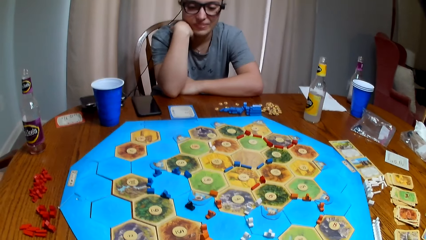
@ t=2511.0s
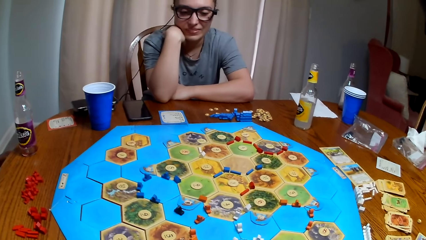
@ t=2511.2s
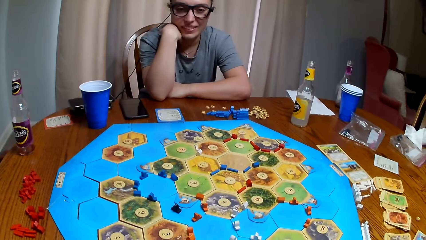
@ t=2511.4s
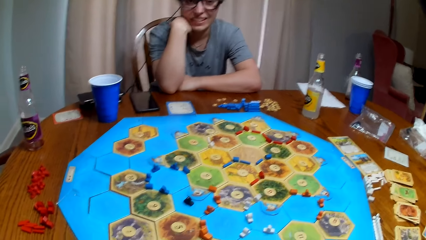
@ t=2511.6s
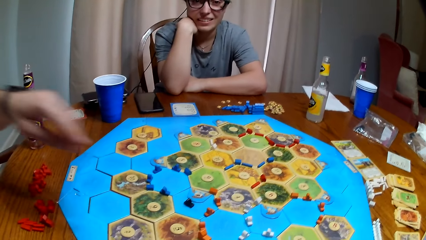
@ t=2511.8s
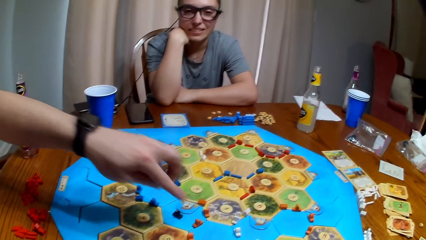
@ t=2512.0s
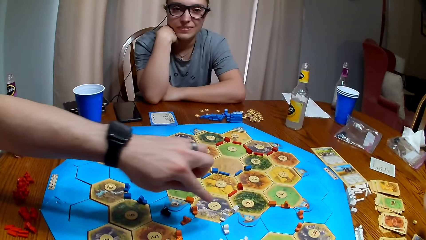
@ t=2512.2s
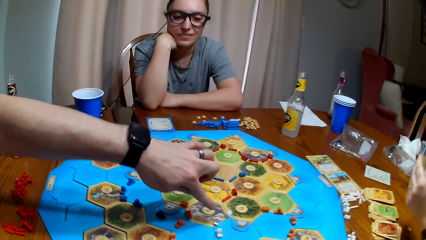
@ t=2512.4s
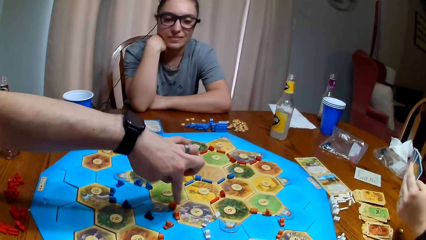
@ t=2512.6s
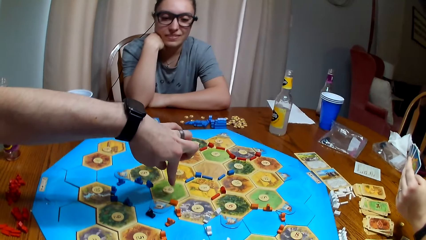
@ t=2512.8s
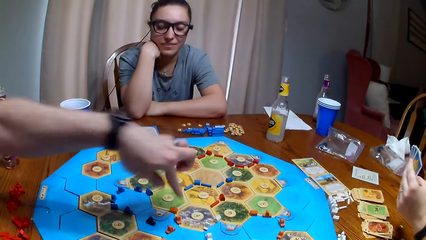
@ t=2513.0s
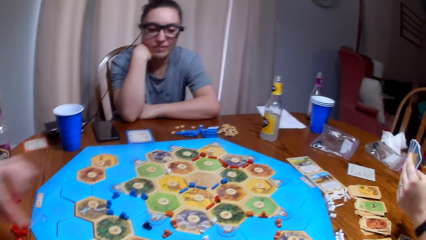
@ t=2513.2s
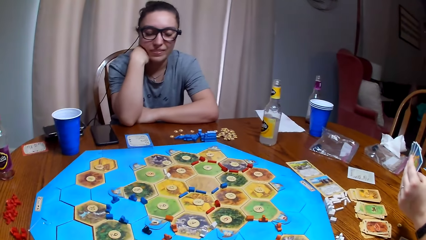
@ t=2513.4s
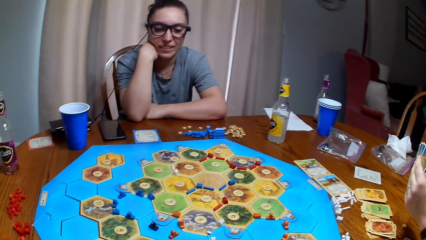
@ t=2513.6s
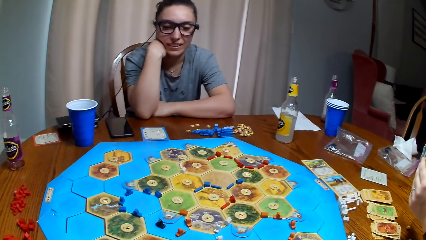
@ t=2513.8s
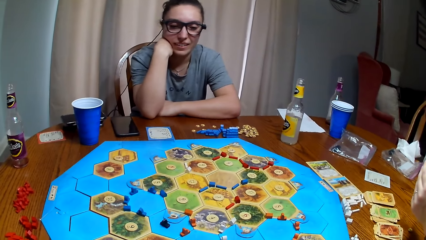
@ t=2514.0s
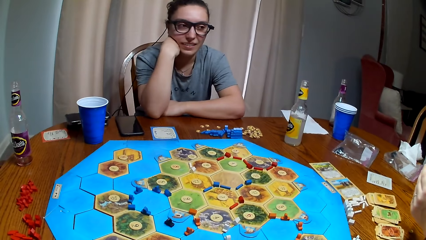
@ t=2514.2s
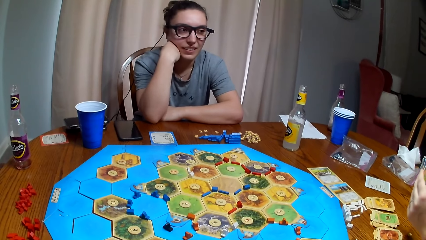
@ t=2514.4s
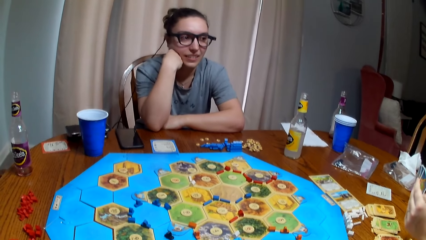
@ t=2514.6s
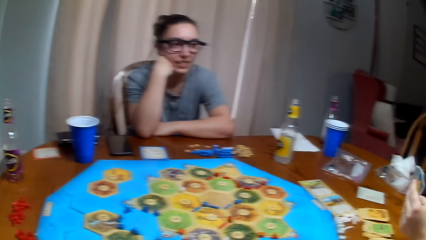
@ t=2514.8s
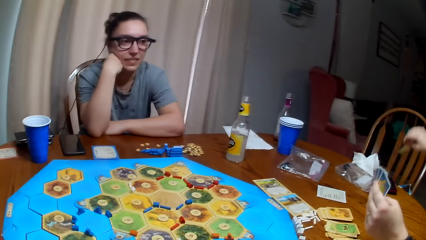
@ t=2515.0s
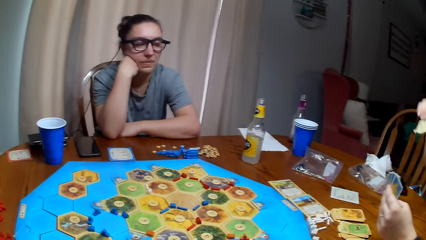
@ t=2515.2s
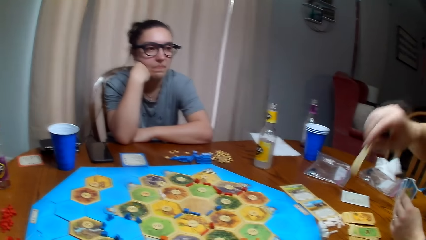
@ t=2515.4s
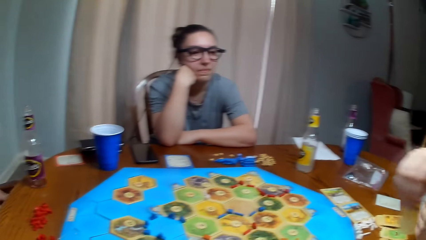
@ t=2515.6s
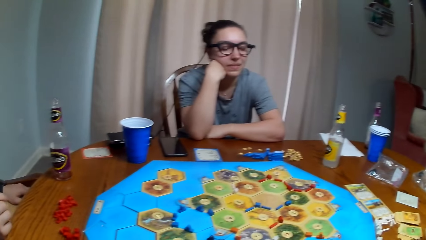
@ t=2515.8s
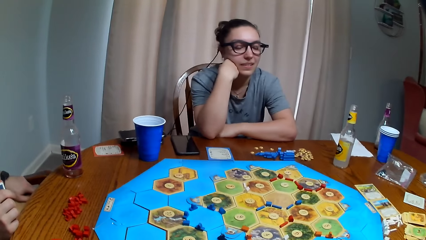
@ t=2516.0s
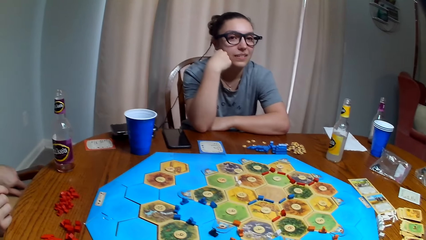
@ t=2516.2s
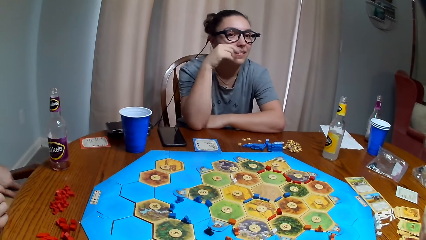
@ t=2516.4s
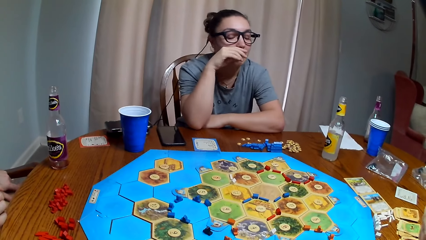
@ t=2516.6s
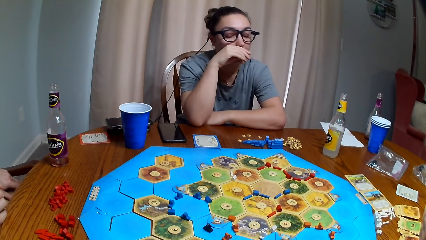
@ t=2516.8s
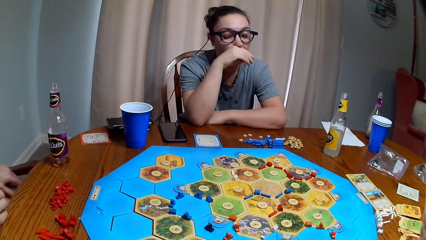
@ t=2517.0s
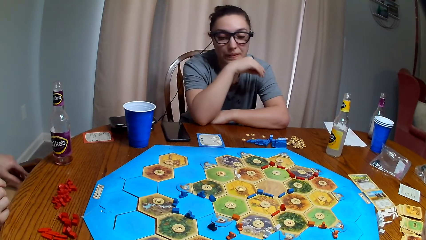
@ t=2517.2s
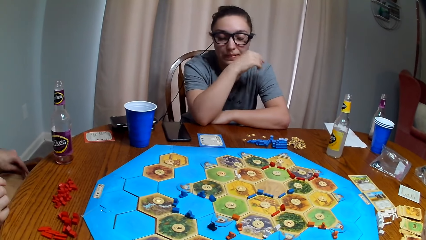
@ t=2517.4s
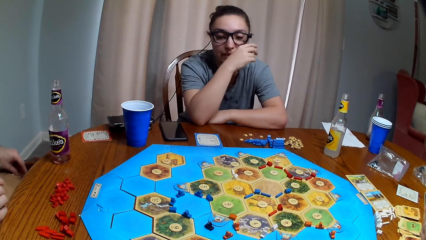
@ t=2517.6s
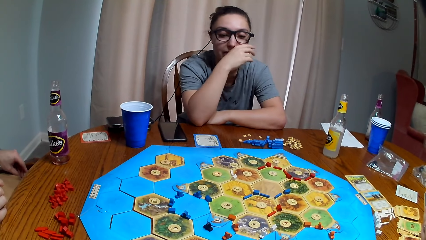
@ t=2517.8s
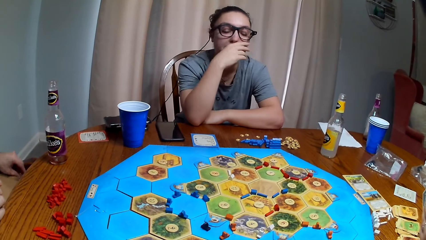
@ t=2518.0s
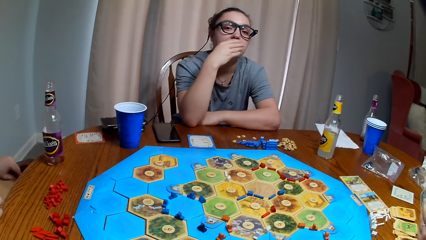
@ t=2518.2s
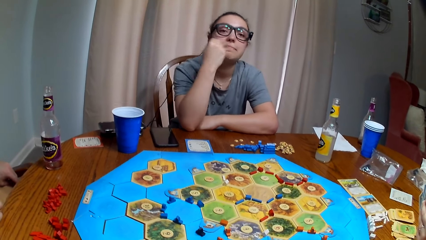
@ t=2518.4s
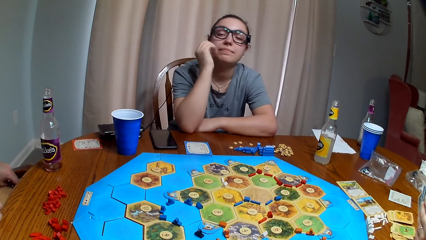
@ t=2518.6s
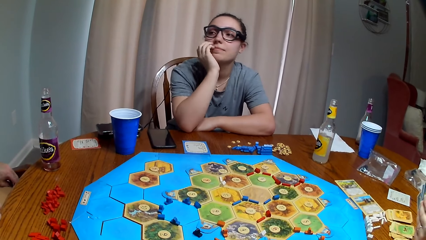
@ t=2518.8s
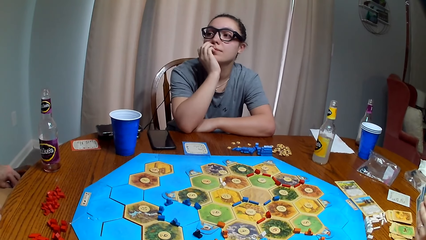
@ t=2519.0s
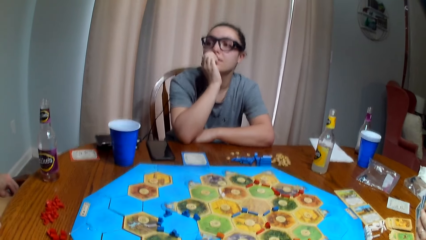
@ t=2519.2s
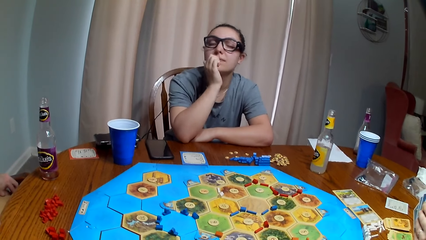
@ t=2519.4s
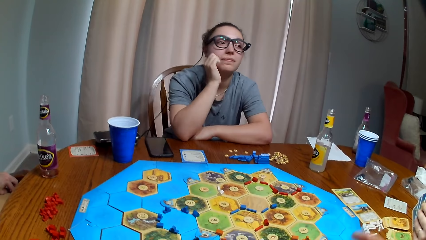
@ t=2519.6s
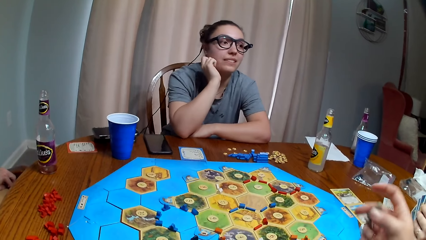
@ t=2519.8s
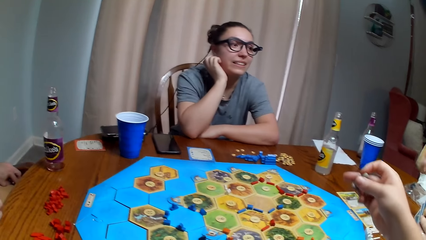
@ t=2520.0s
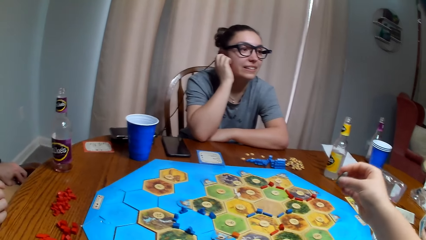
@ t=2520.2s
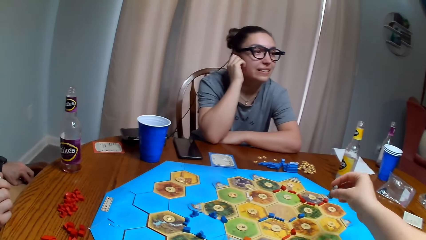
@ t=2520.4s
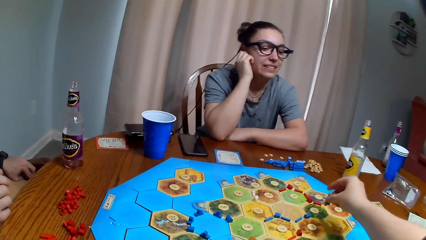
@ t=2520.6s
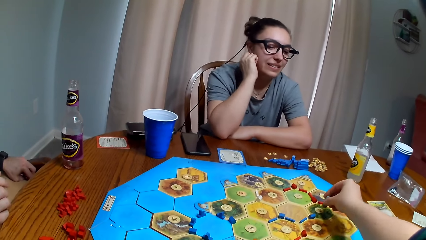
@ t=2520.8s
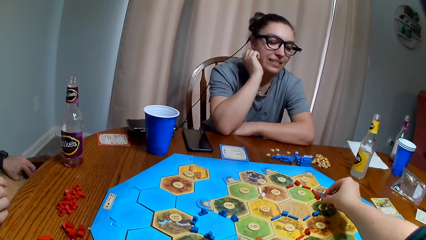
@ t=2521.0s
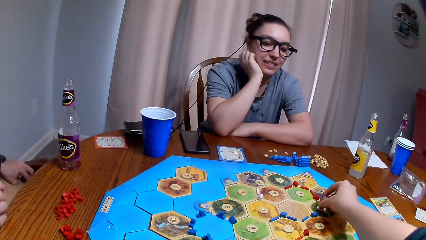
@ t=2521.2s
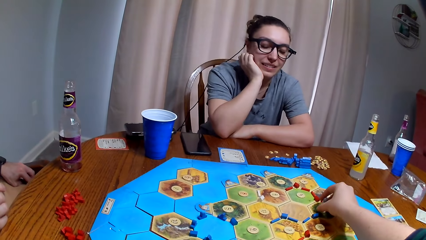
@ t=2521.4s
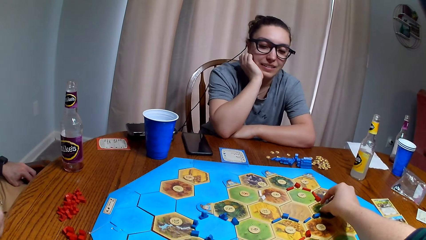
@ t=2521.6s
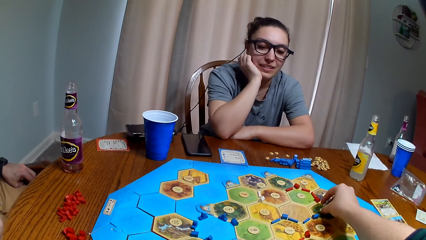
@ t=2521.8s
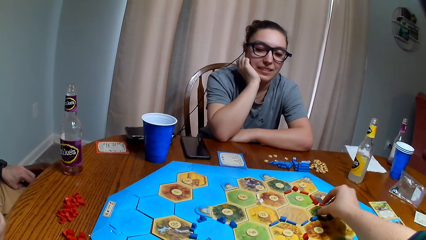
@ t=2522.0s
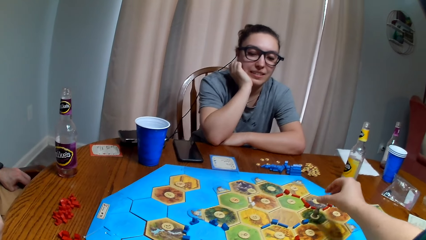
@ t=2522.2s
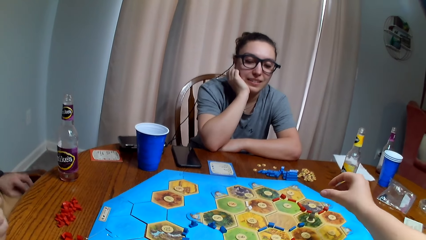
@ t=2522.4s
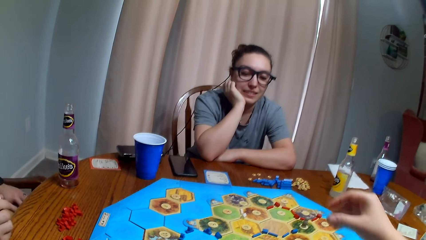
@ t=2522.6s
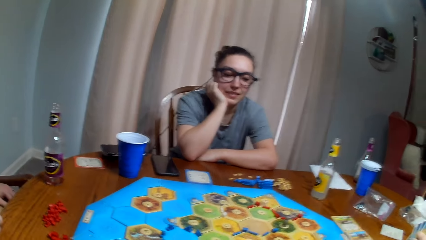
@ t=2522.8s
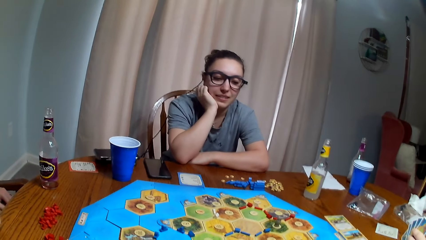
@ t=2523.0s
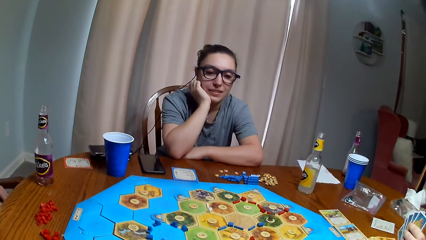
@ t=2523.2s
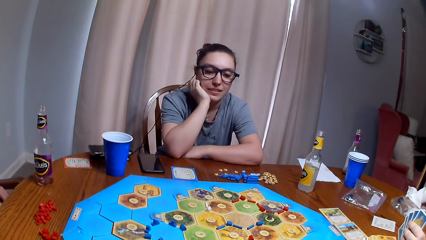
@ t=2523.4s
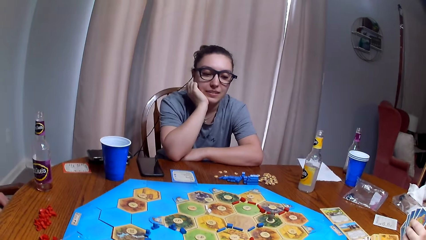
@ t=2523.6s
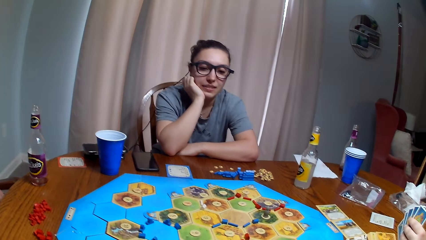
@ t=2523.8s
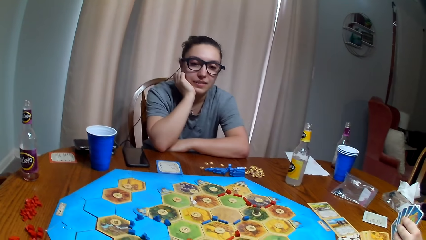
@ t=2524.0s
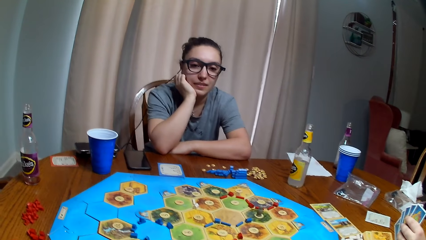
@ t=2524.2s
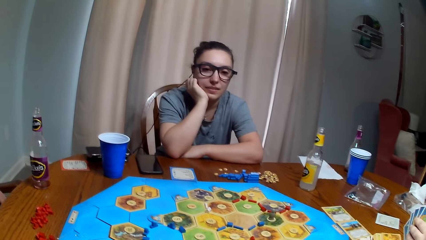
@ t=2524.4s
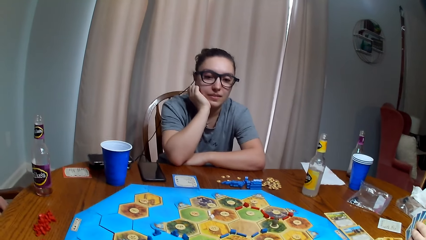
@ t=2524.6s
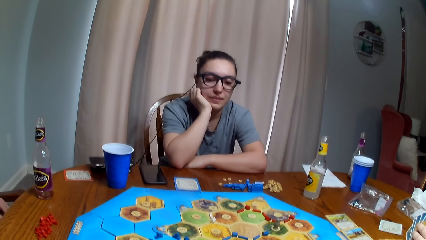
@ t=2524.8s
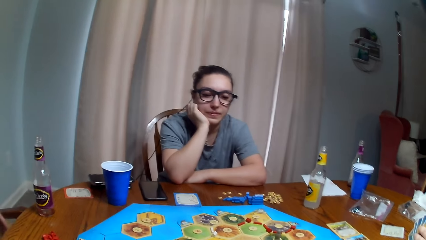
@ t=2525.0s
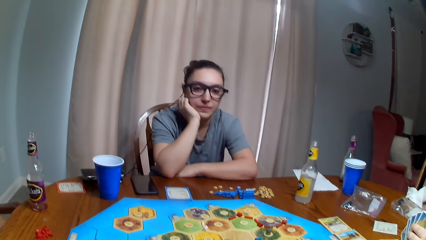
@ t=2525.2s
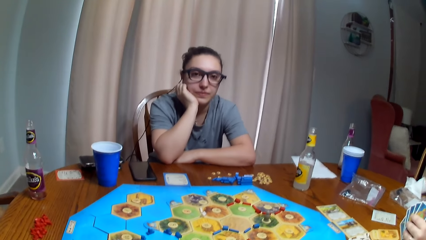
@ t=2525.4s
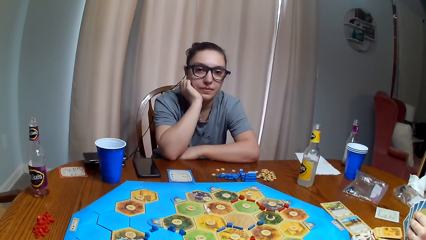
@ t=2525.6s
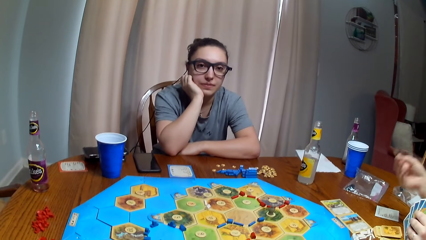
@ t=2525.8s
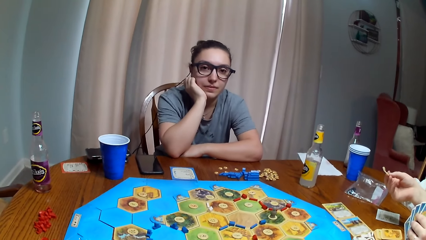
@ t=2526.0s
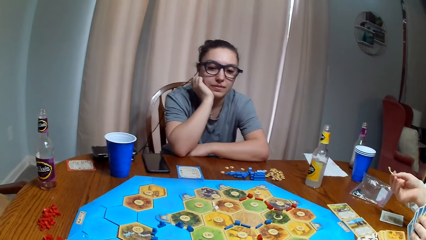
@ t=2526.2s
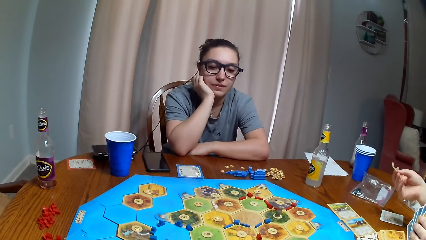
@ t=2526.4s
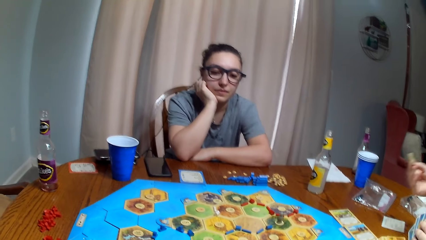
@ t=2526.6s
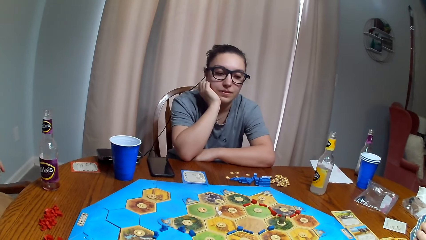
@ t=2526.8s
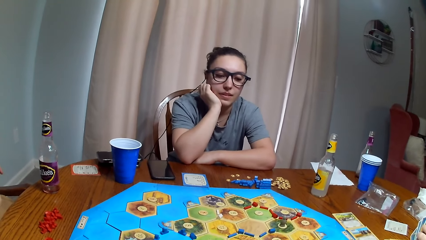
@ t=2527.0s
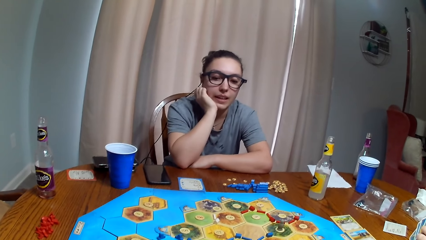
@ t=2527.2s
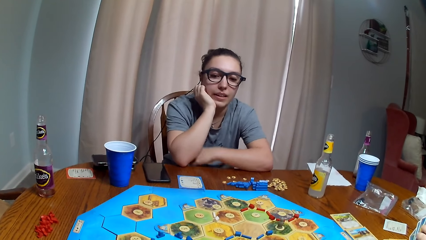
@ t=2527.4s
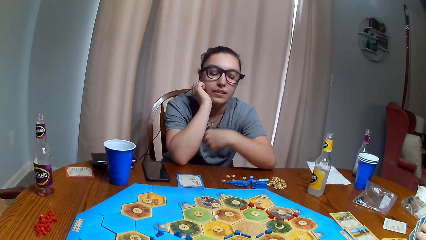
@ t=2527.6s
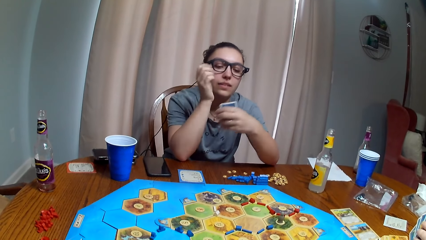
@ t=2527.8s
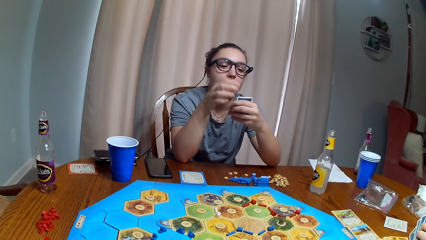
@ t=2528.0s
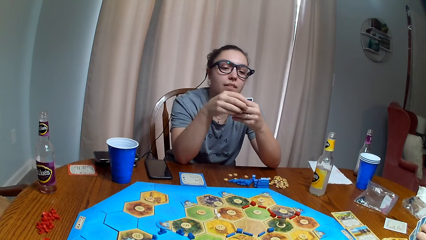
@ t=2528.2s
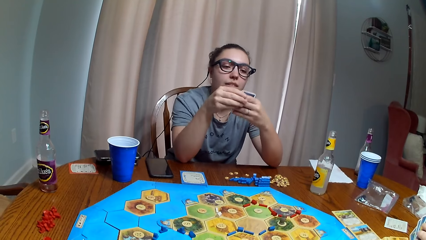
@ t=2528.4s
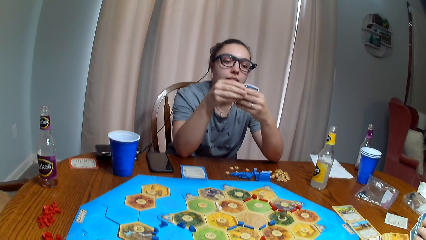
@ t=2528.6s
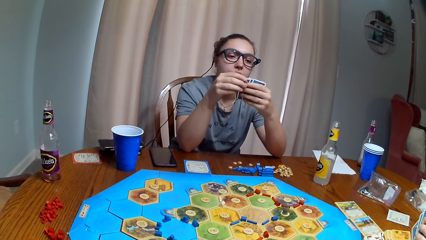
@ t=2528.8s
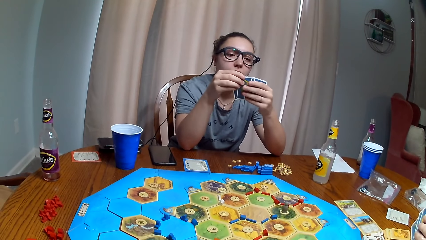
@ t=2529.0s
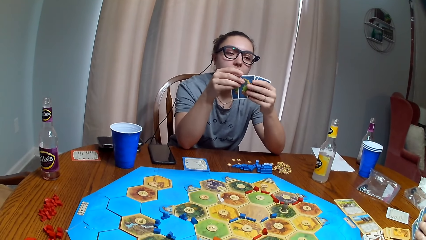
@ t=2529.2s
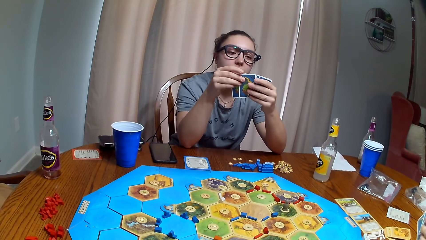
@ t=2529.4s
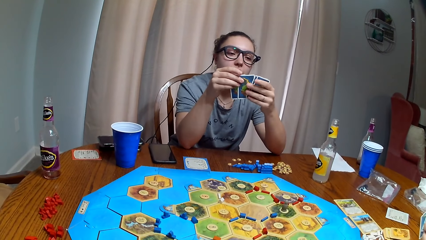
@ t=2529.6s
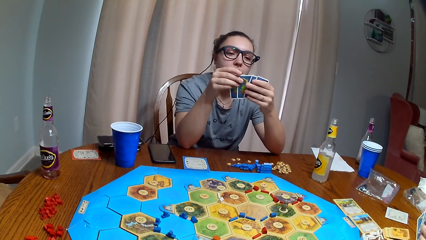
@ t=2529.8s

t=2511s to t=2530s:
A man points at the board. The camera wearer dialogues with another man. A woman moves the card. The camera wearer puts the card on the board. They pick a pawn. The woman points at another woman.
